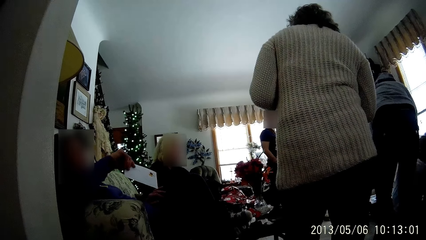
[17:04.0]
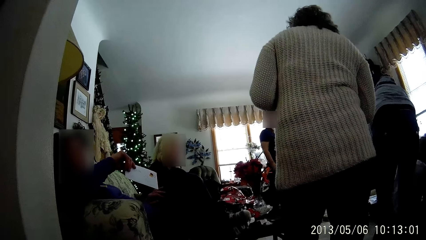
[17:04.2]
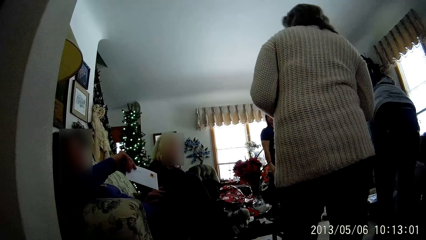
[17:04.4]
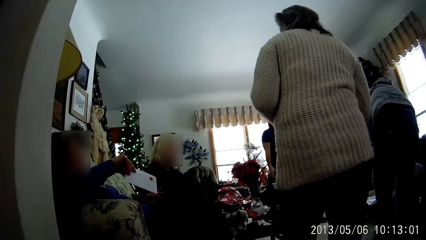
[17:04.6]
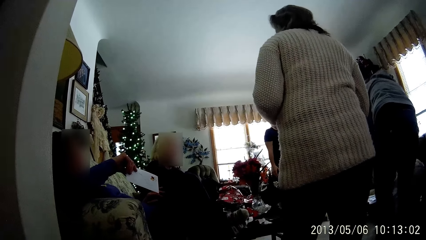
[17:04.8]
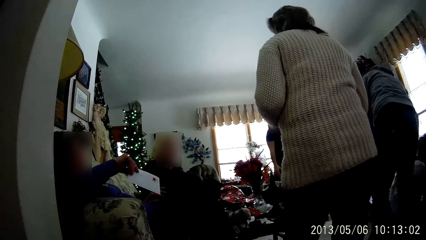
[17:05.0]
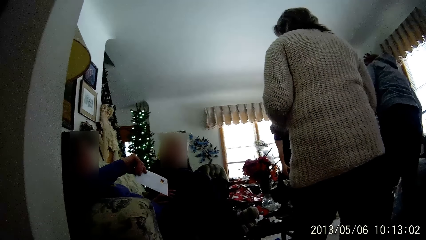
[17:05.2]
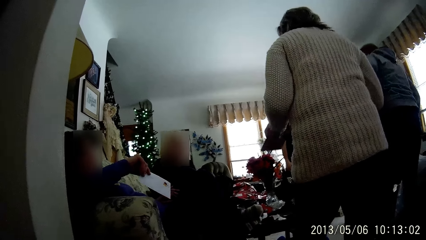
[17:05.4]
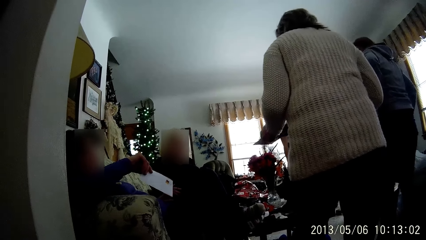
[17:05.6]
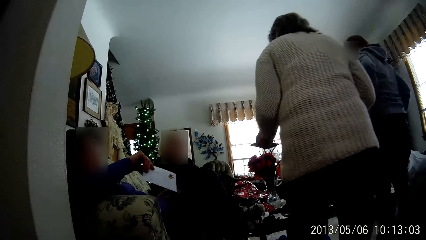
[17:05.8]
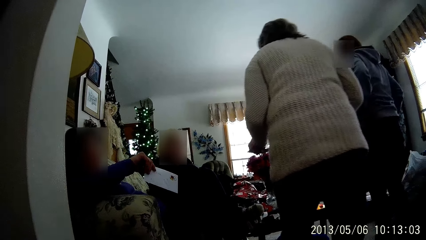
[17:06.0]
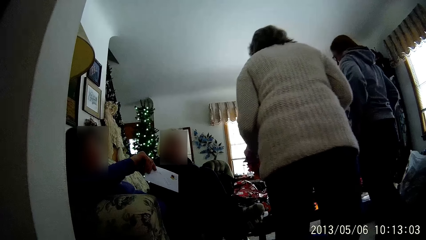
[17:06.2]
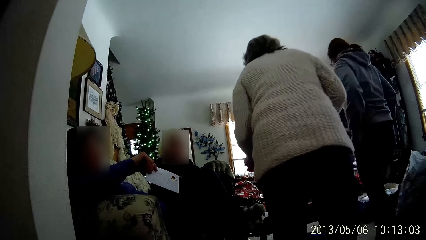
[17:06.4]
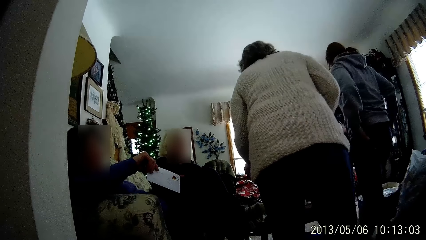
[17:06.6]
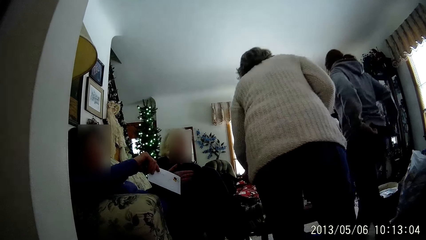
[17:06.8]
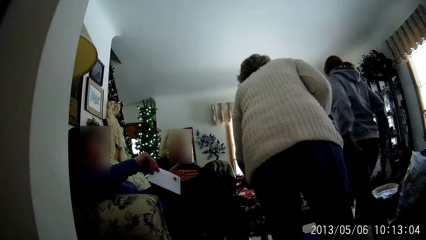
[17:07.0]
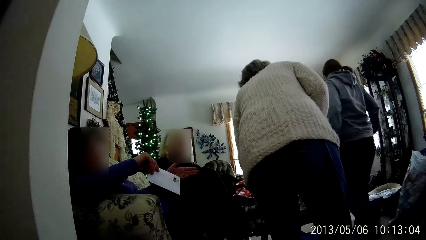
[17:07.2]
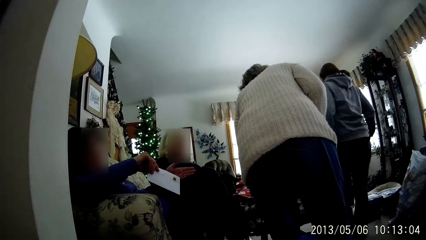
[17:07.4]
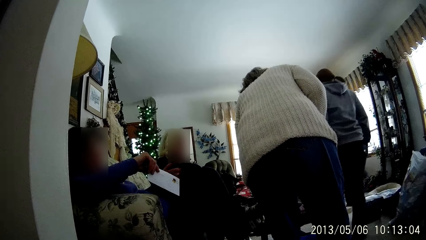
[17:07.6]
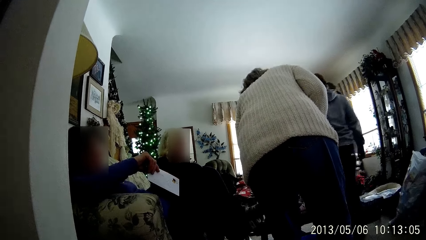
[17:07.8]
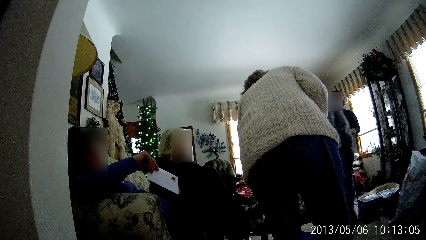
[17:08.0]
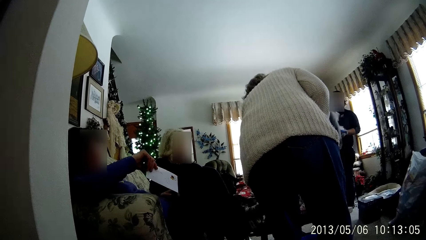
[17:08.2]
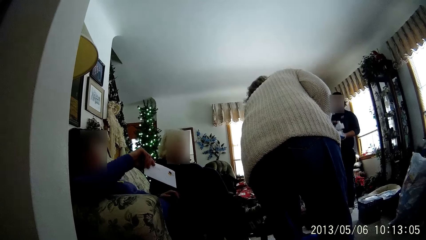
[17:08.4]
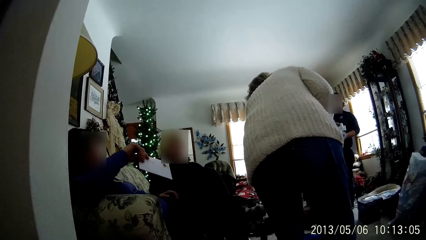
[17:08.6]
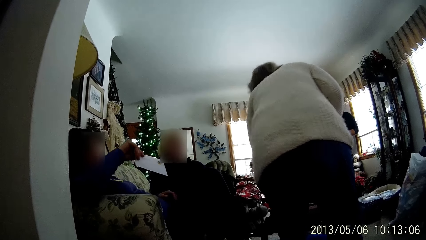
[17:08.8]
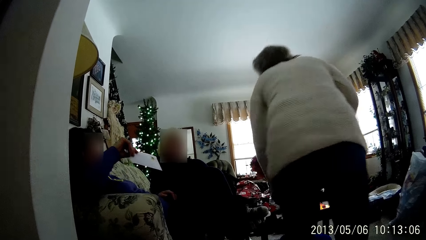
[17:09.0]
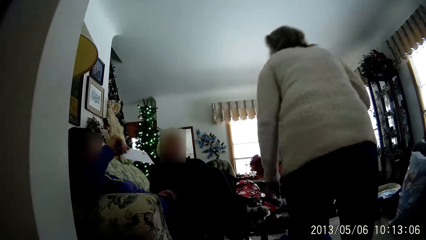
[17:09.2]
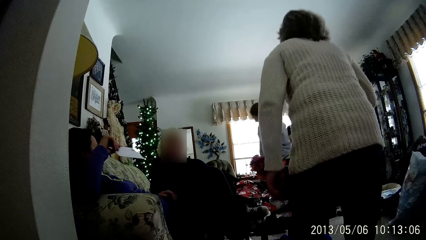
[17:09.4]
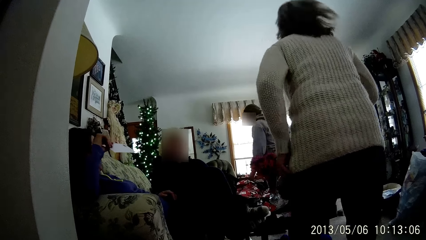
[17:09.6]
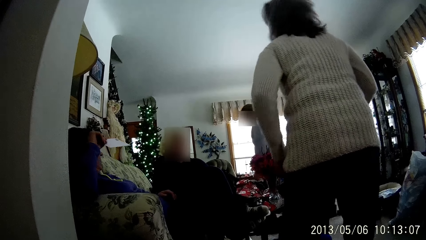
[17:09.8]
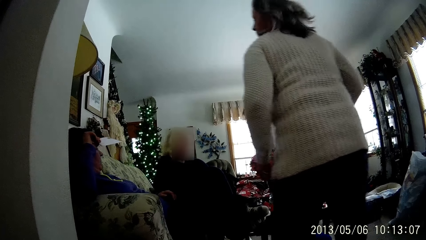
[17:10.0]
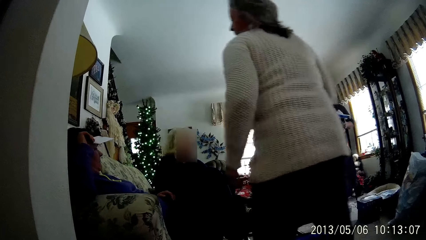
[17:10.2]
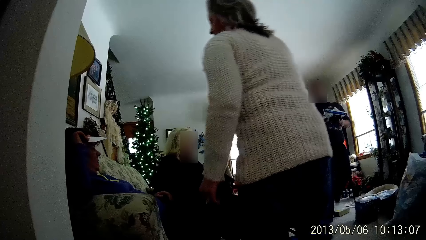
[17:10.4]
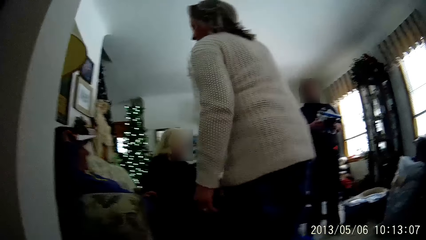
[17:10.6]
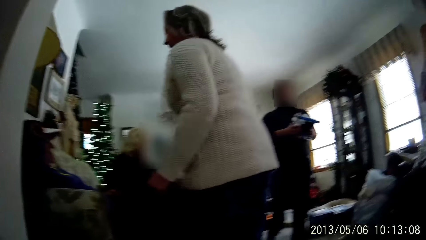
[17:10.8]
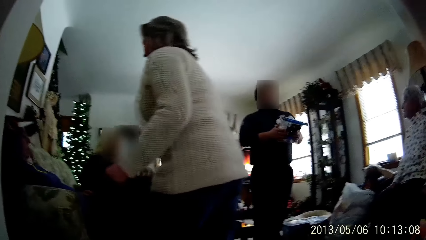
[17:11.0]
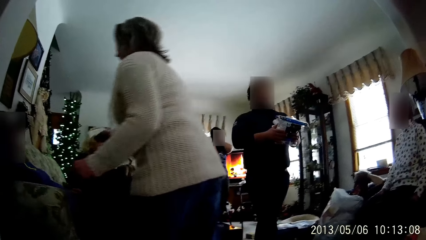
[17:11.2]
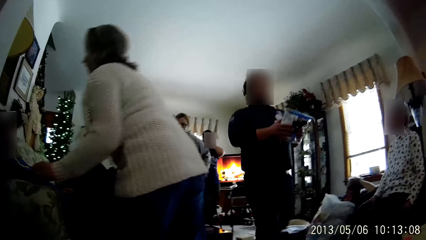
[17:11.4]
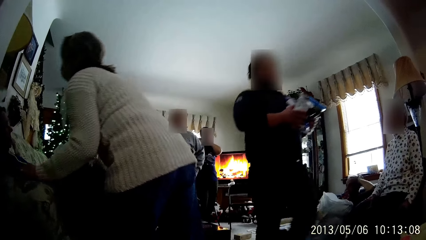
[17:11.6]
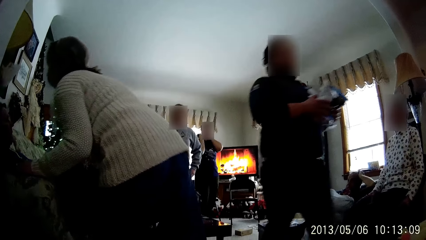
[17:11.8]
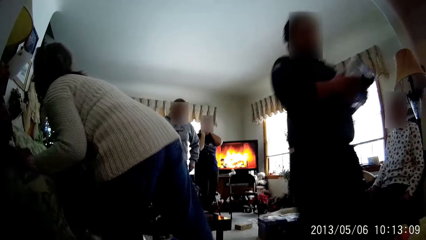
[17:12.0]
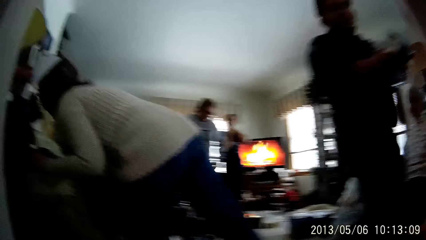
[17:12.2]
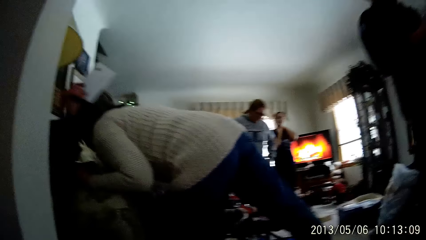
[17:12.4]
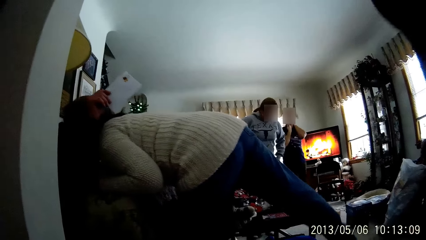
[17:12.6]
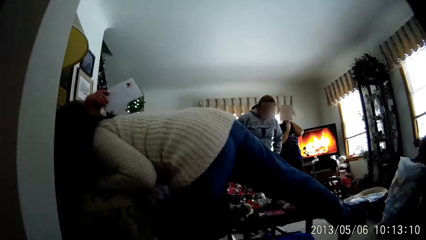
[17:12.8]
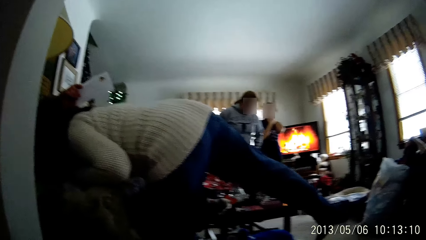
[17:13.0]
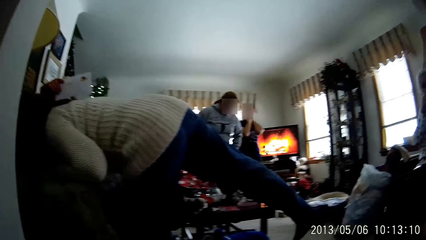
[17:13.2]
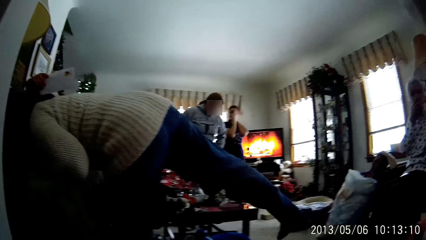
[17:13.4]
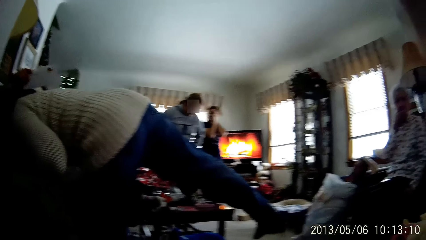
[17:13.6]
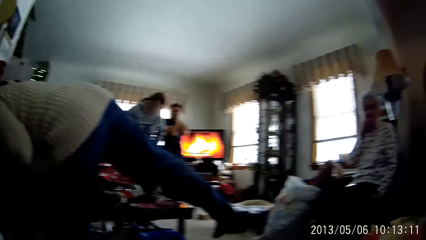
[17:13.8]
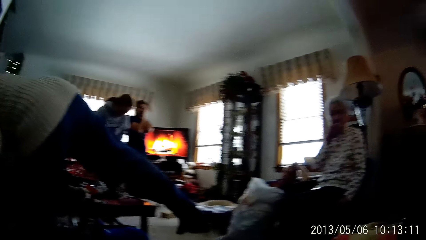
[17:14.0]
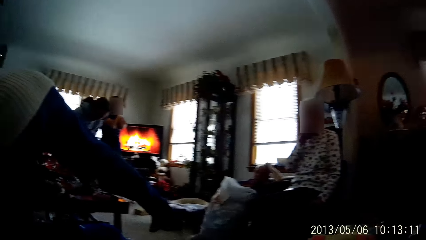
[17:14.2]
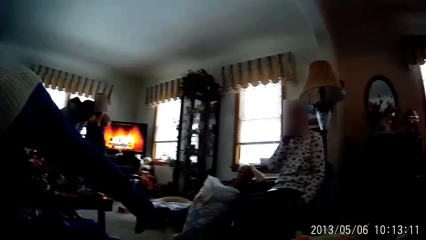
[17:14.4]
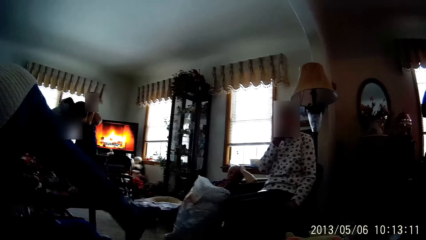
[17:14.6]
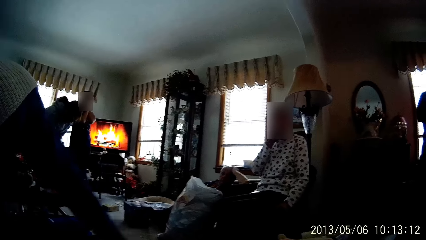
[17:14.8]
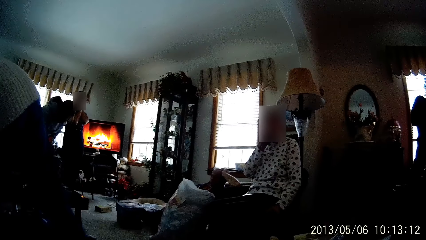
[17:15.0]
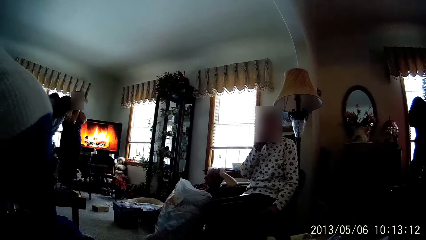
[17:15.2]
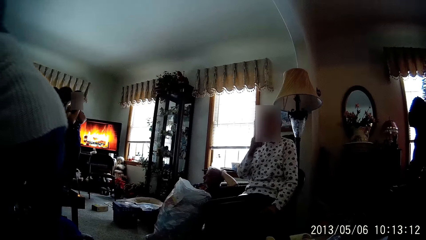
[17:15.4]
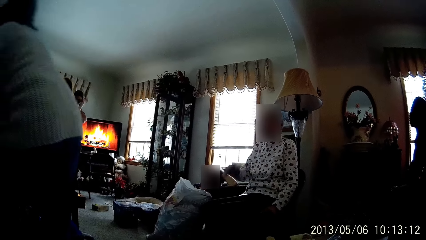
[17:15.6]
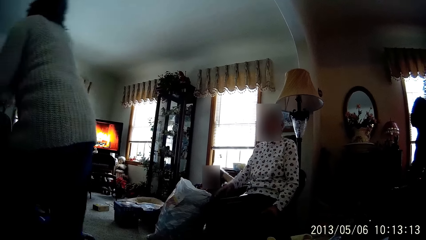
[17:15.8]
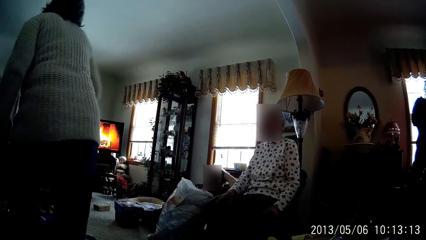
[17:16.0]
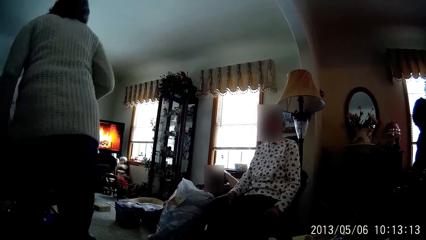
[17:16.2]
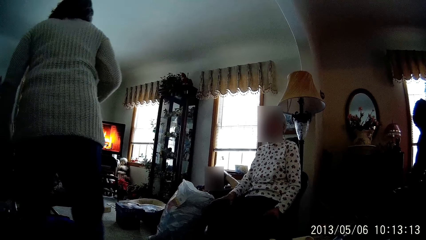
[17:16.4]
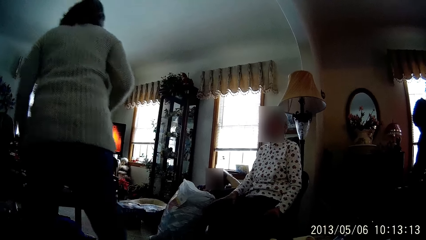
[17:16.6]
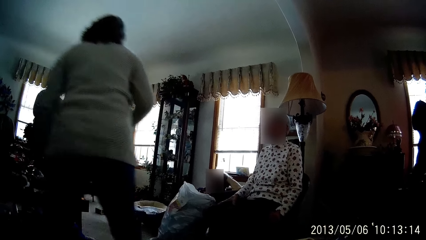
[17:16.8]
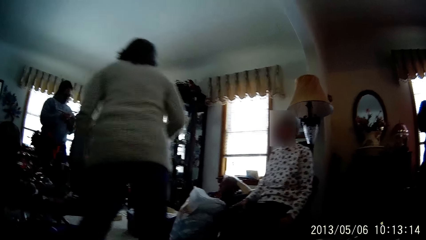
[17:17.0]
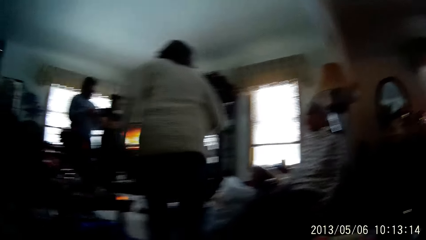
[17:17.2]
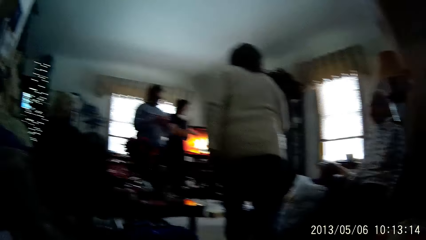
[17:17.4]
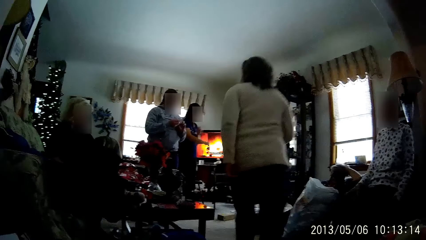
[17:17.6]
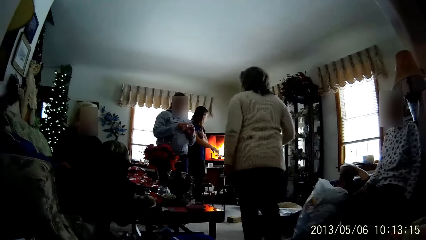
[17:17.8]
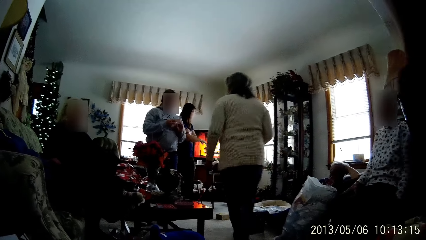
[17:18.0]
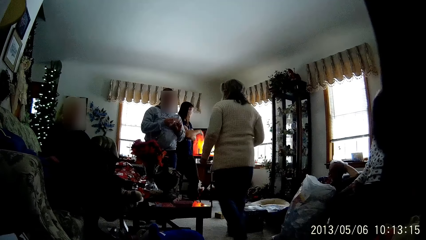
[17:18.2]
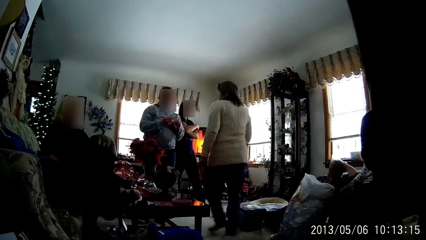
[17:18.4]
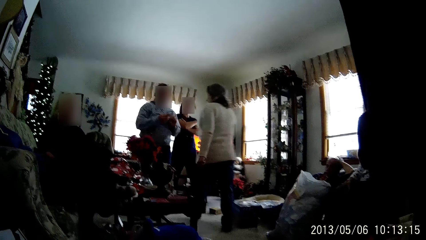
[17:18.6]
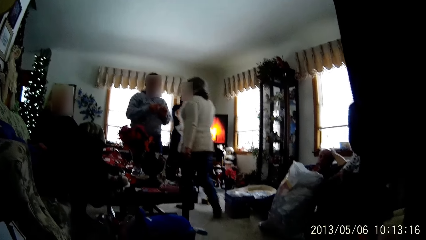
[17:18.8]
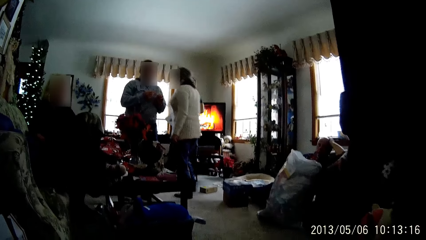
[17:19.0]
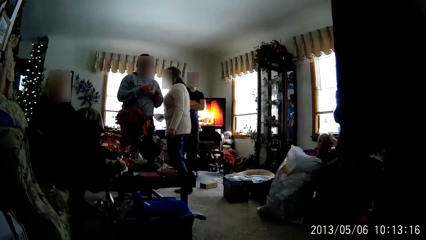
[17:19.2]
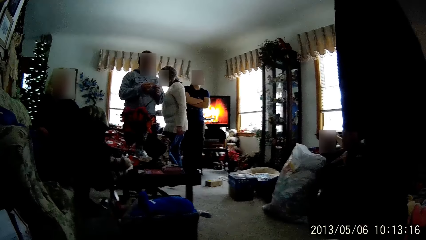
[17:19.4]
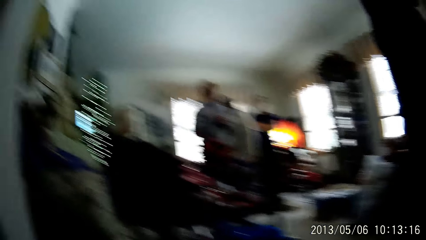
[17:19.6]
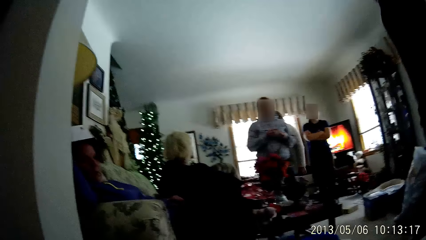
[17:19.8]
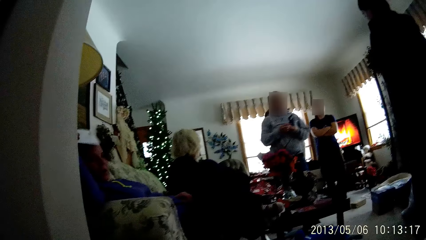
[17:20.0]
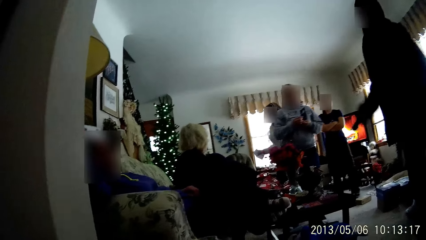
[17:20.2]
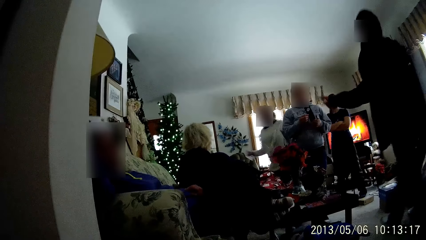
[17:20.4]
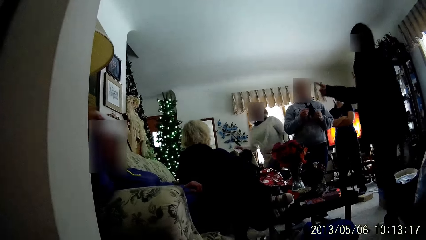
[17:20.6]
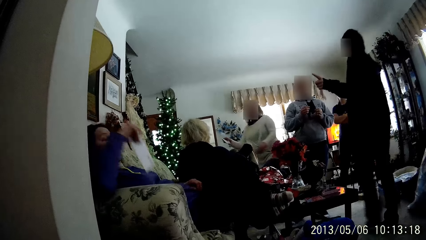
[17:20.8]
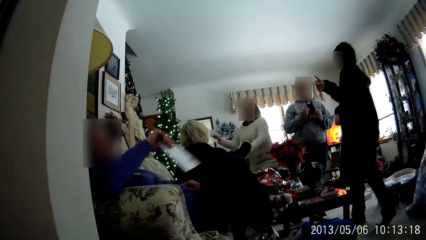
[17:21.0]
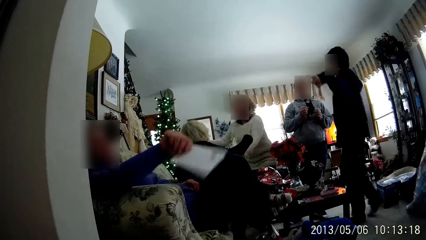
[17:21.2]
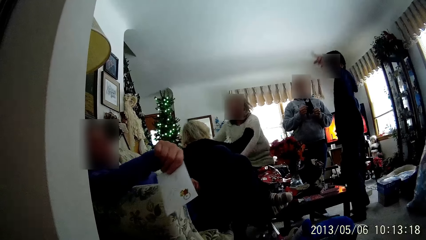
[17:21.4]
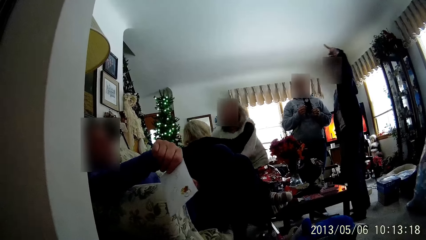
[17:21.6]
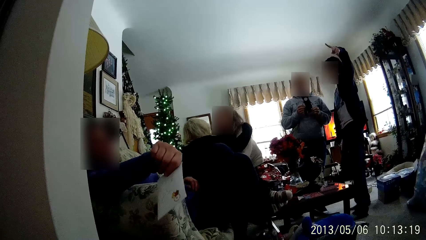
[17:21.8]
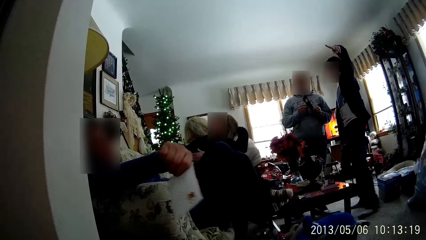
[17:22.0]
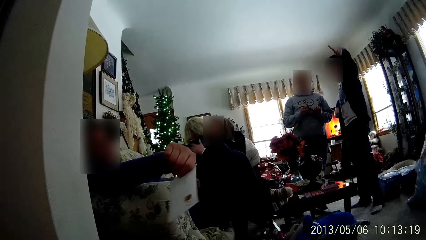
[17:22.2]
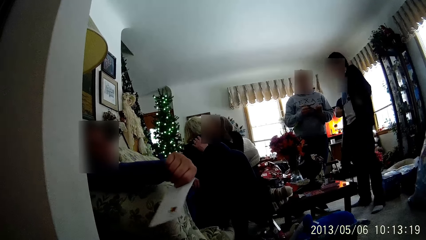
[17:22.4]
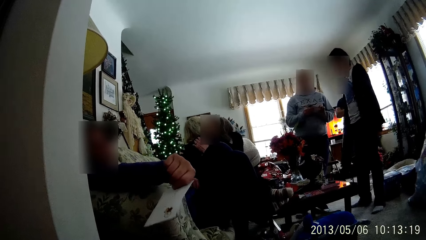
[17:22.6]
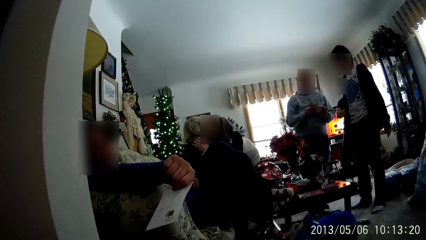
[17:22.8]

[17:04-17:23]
The woman hugs another woman.
